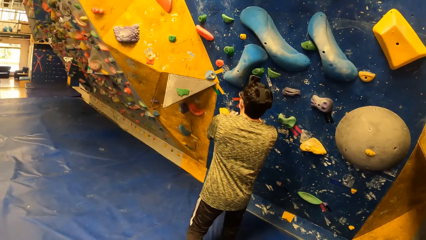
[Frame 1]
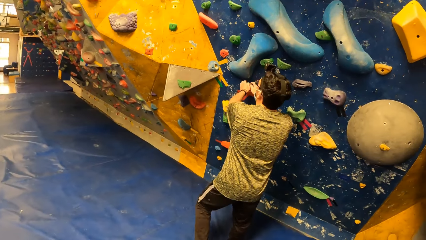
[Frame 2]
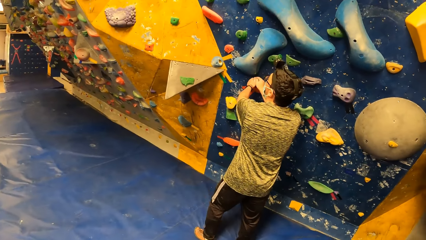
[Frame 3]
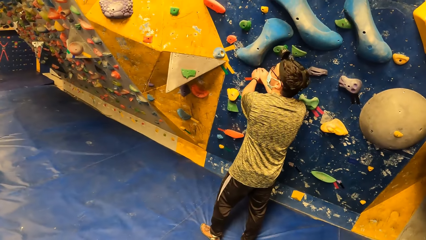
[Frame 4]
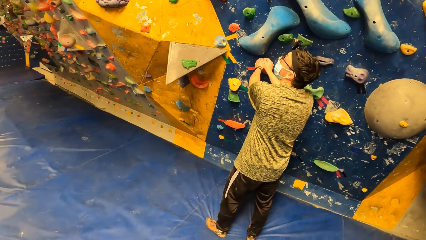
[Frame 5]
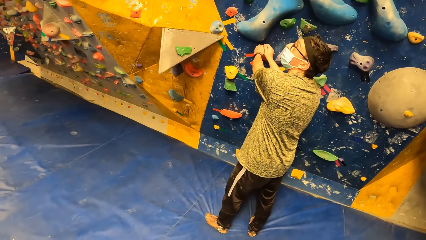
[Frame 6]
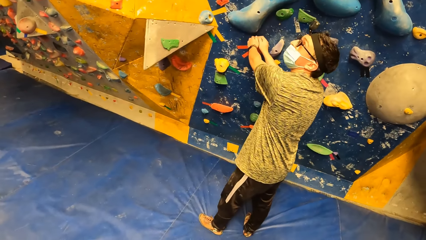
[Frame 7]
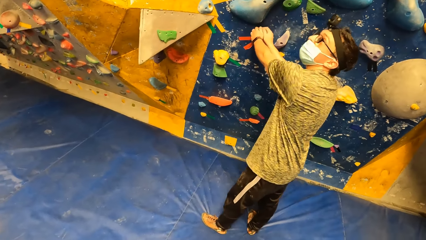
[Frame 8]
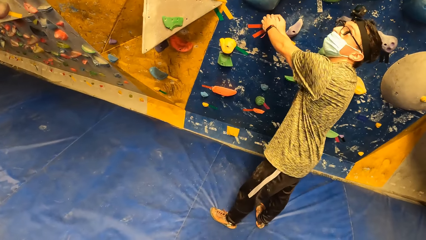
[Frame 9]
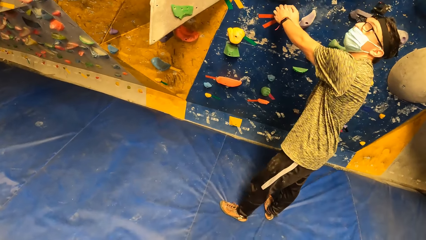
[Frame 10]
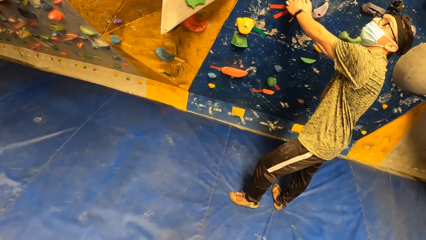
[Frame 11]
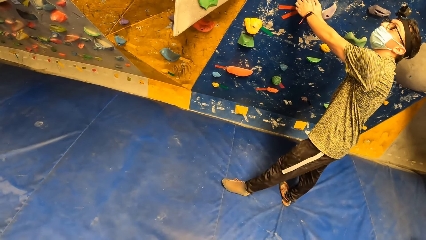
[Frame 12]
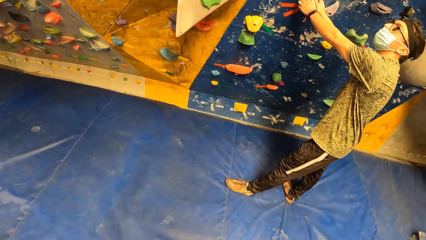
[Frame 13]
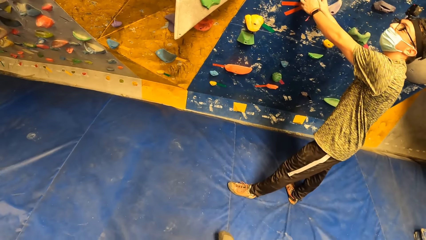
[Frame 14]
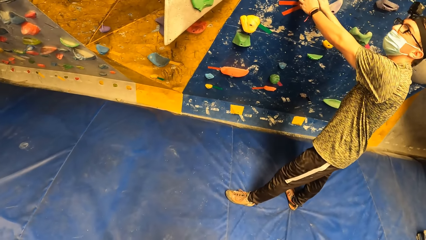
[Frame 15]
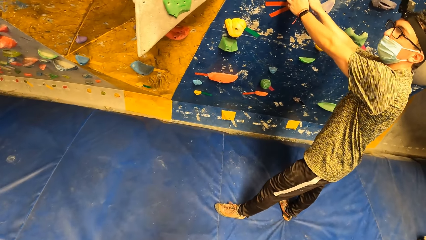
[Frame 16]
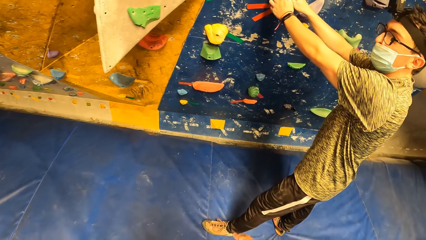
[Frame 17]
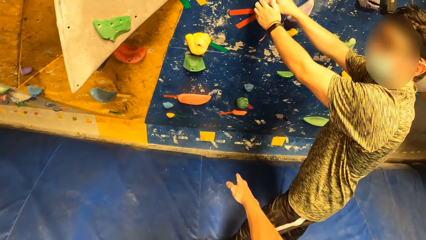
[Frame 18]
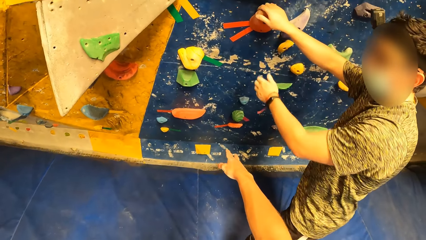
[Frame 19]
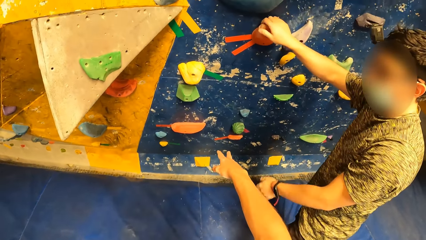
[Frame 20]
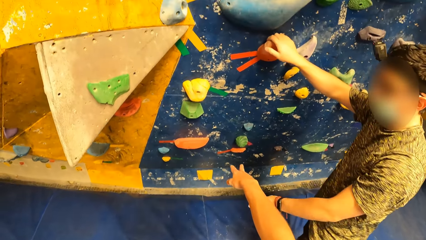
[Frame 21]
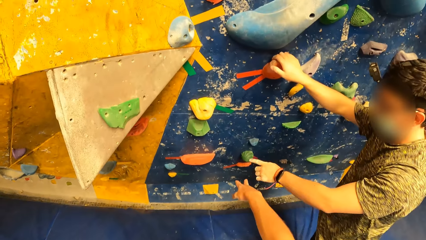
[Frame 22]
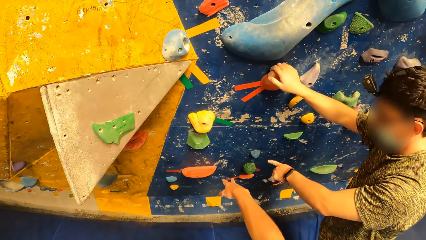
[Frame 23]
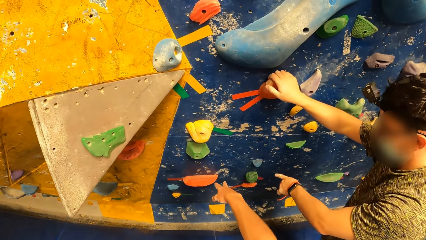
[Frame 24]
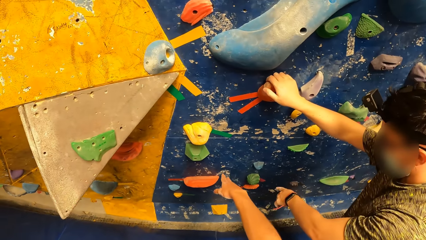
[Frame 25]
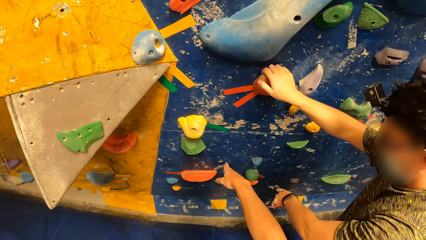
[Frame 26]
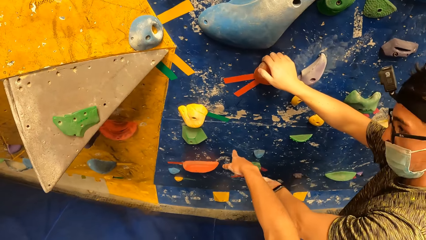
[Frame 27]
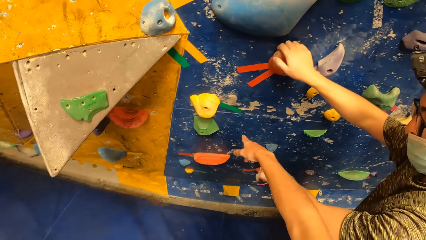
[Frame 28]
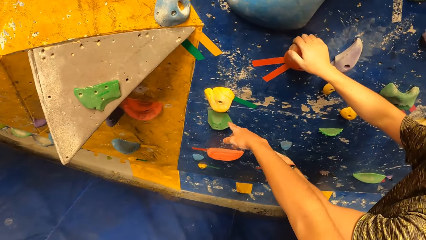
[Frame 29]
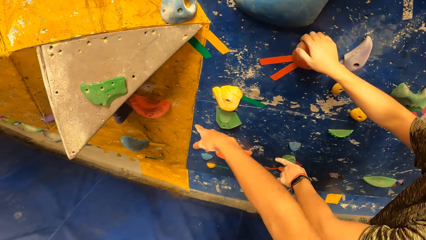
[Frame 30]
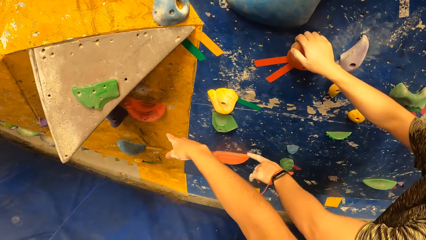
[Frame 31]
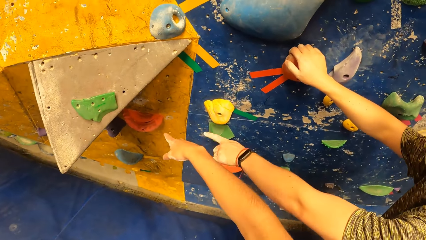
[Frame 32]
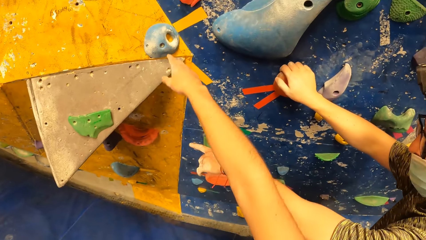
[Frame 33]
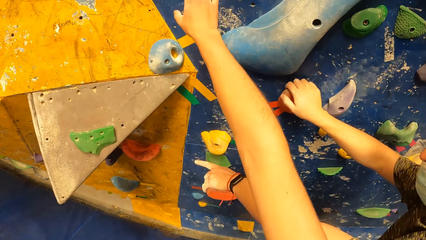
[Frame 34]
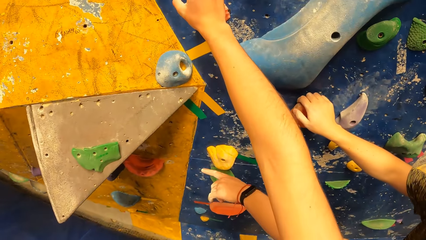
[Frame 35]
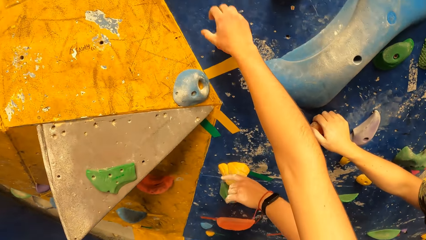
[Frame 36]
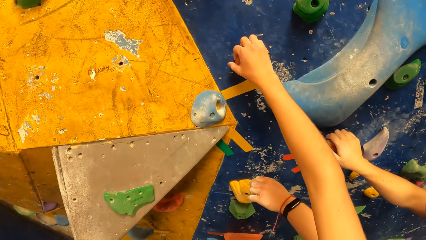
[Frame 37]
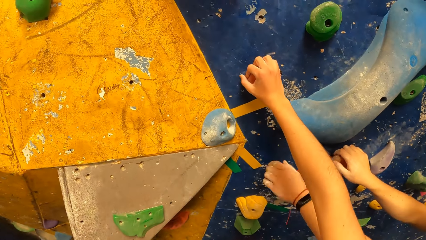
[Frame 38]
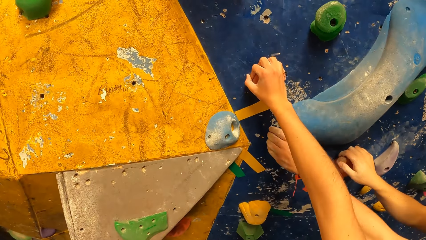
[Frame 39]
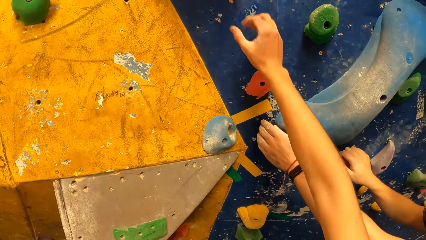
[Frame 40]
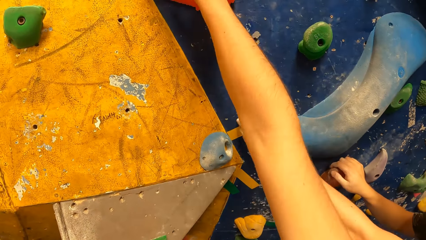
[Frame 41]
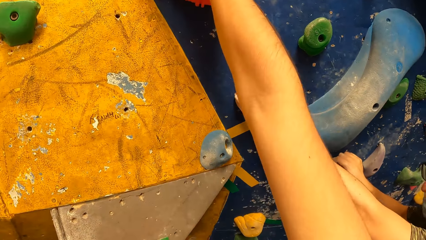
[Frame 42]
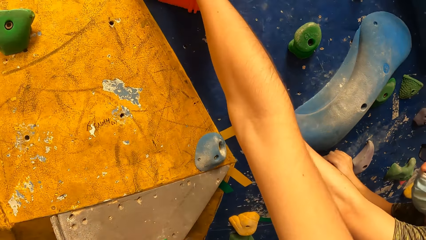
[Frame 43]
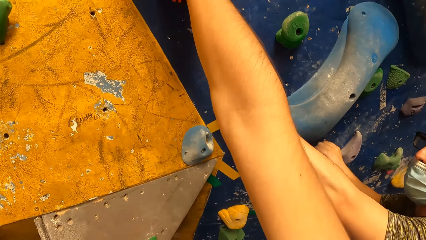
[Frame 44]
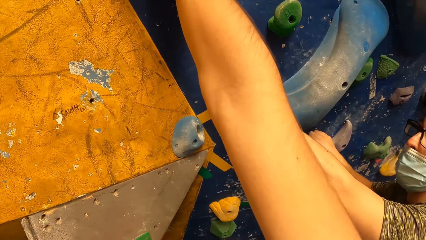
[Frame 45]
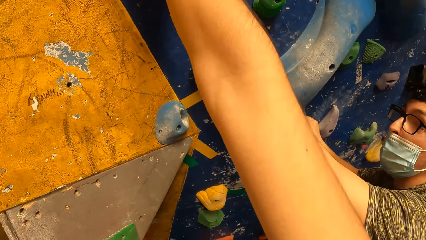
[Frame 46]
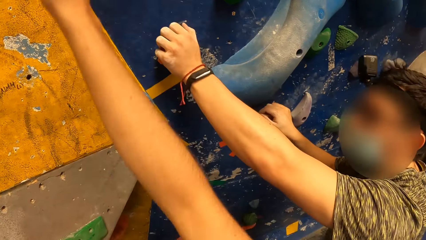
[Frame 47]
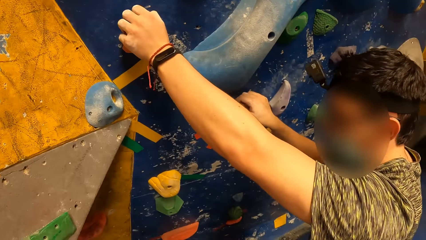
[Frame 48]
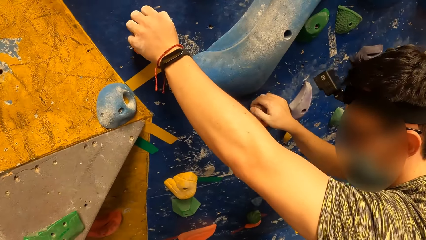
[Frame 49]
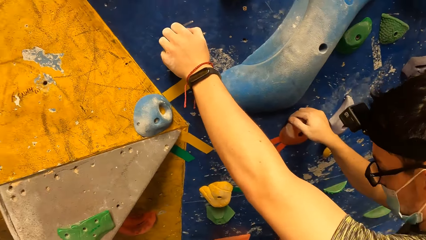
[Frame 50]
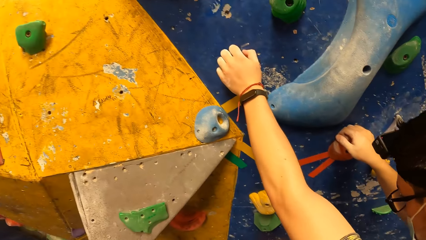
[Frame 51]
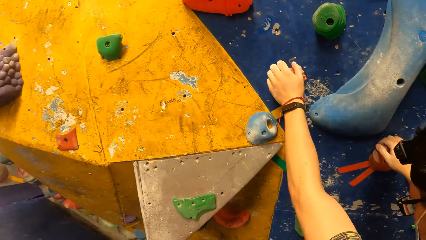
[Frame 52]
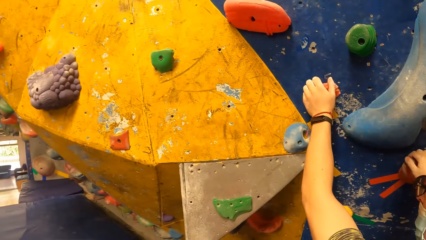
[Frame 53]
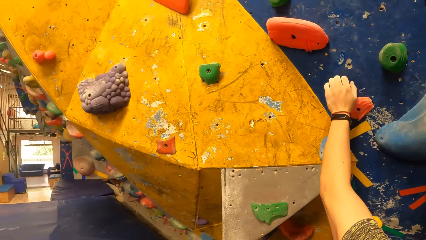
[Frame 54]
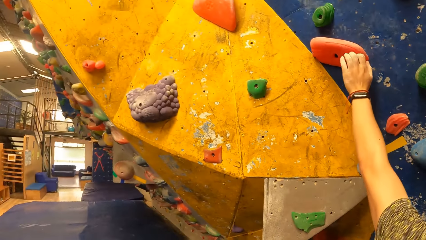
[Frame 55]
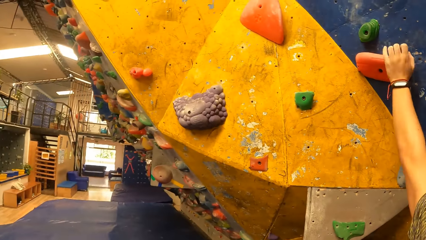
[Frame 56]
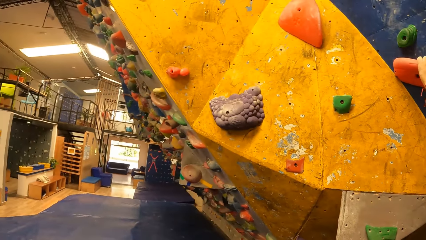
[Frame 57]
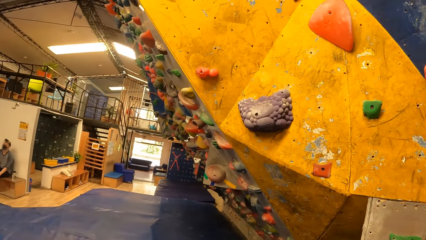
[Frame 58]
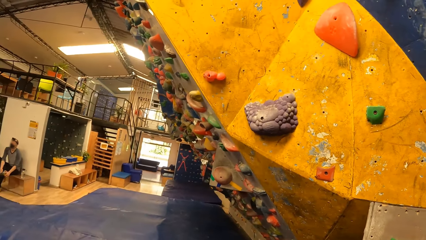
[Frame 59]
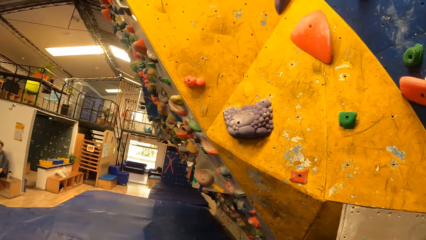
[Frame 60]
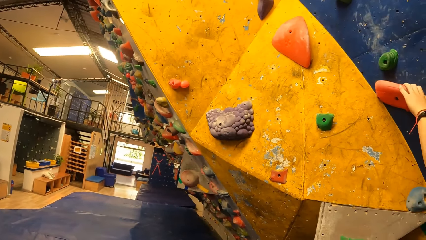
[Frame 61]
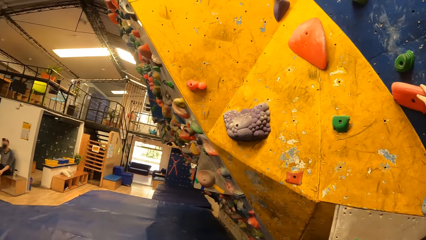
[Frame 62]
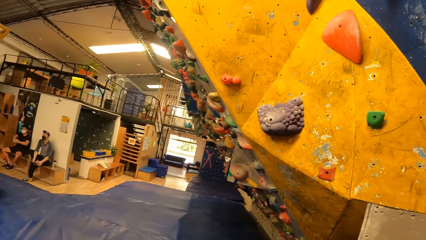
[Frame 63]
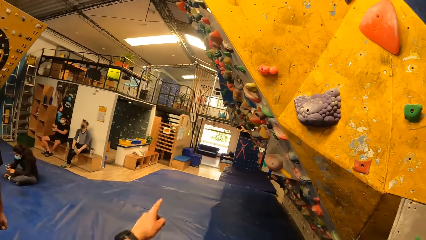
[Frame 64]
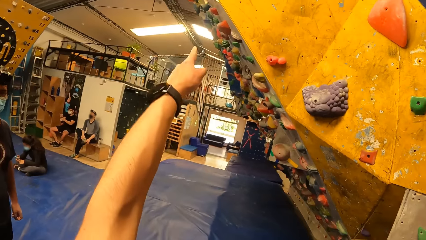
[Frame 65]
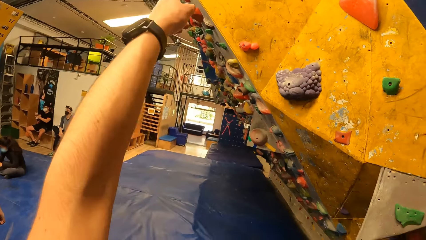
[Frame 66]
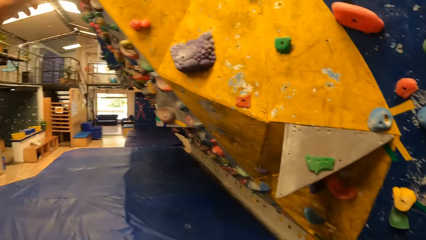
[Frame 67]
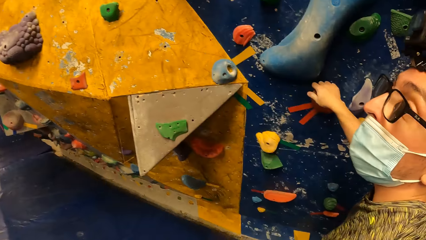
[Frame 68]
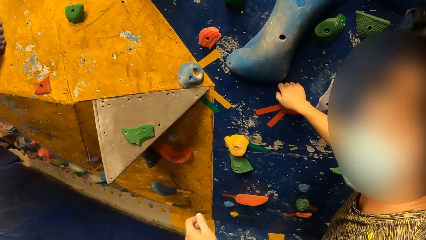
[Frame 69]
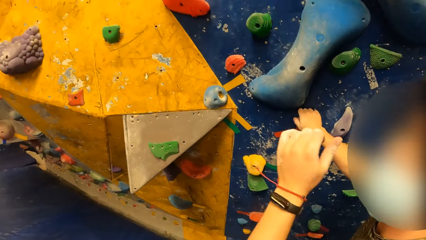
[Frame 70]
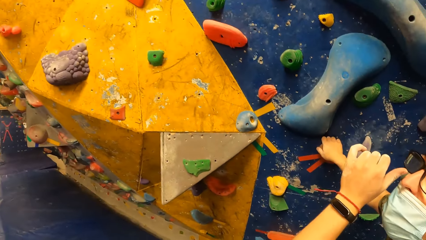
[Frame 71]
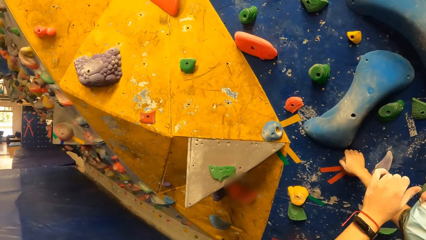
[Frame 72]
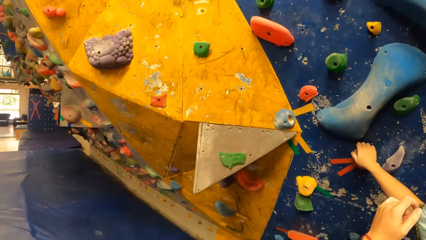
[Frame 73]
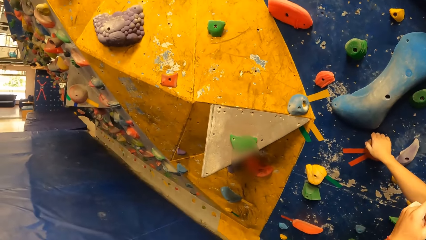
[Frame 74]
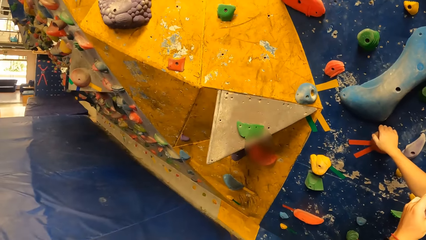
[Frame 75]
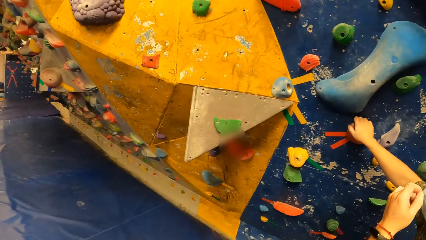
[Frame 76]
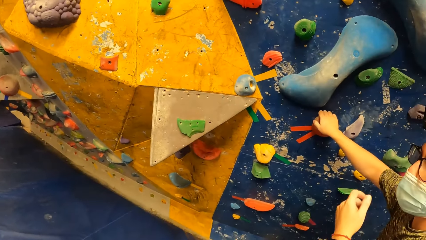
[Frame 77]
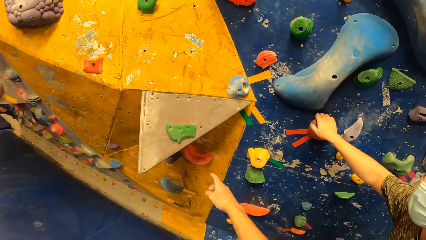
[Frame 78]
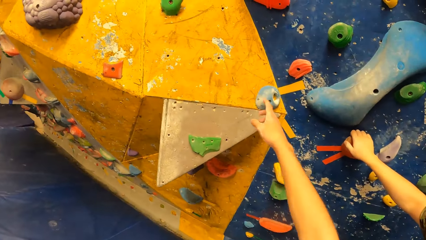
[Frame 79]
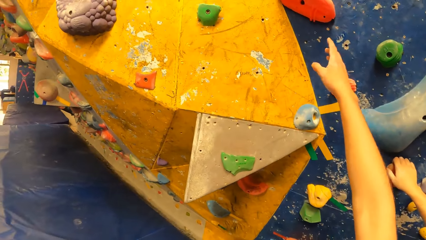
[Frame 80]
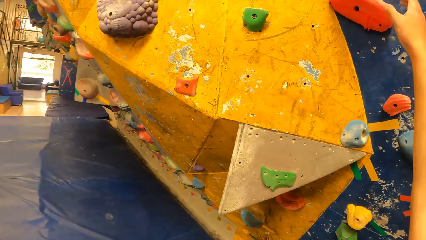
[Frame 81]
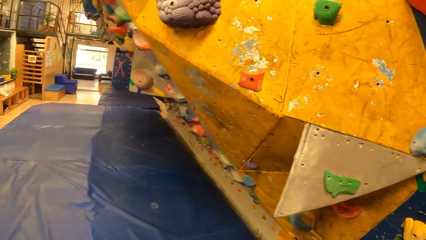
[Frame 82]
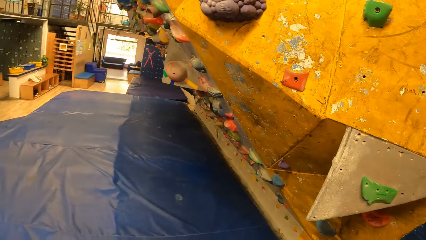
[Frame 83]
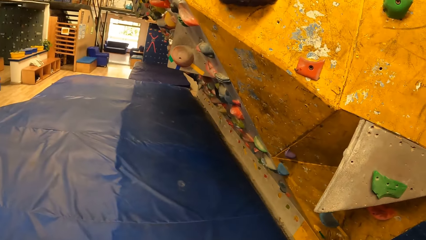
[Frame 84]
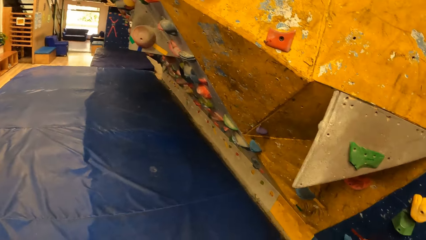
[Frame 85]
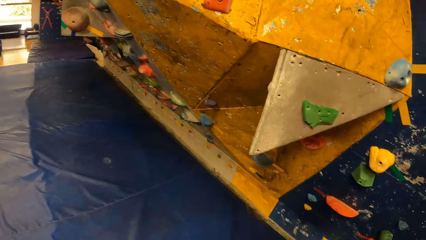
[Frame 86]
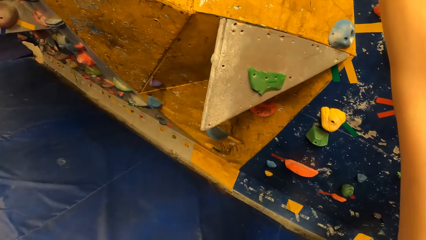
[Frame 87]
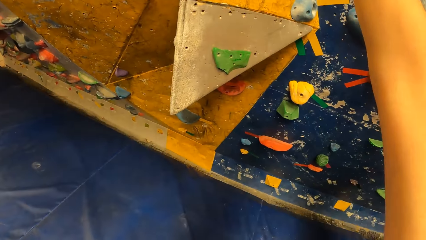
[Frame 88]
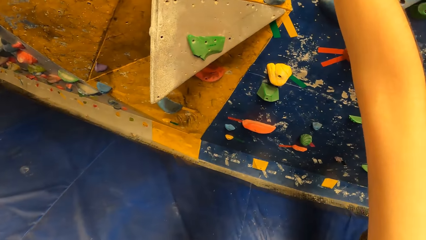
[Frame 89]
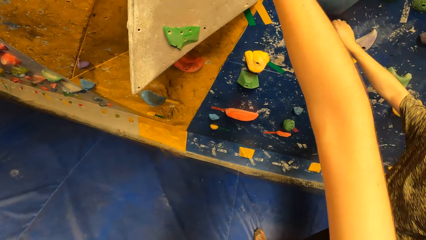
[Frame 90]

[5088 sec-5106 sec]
A man holds the rock wall or board with both hands. The camera wearer moves beside the man. He points at the rock wall with his right hand. The man points at the board. The camera wearer holds the rock wall with his right hand. The man holds on the board. The camera wearer looks at the board. The man climbs the rock wall with both hands. The camera wearer points at the board. The man itches the face. The camera wearer points at the board. He holds the rock wall with his right hand.
